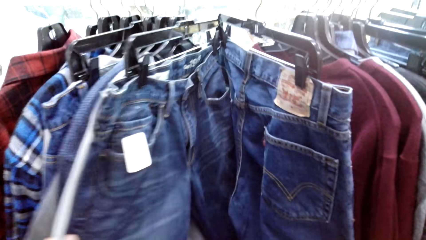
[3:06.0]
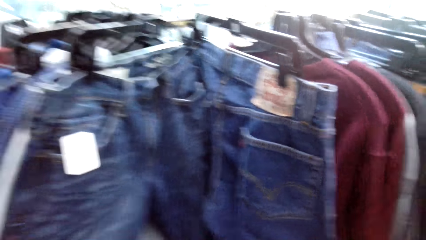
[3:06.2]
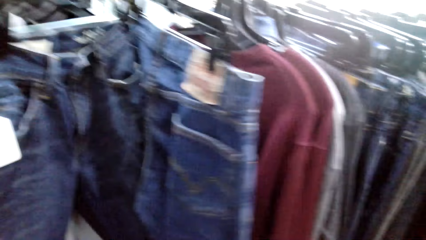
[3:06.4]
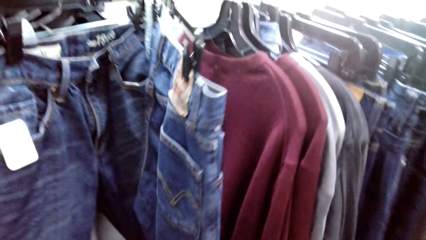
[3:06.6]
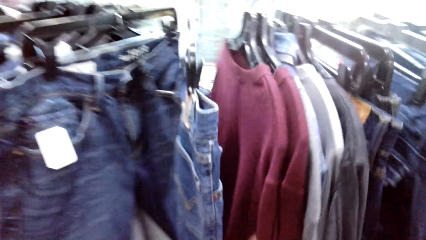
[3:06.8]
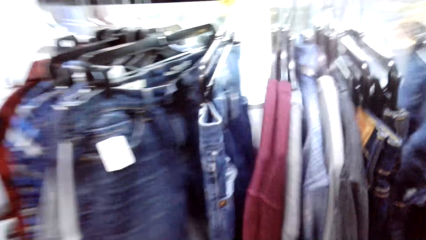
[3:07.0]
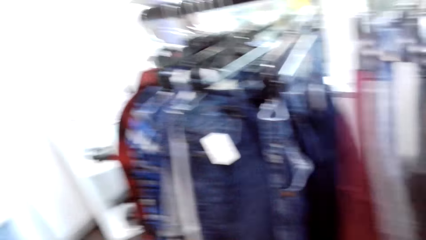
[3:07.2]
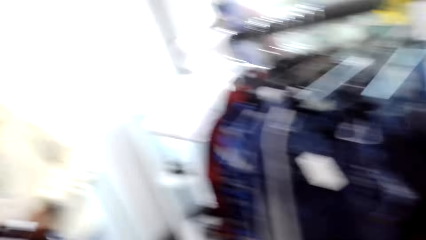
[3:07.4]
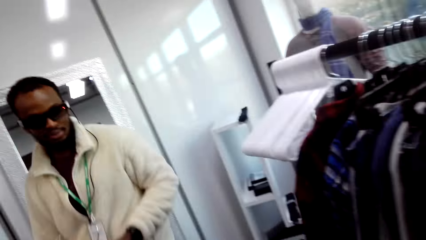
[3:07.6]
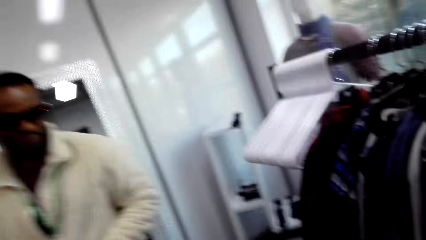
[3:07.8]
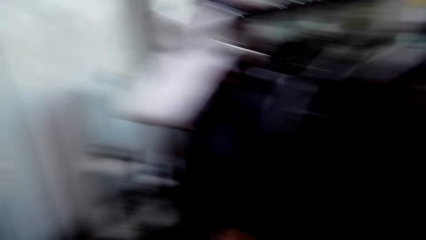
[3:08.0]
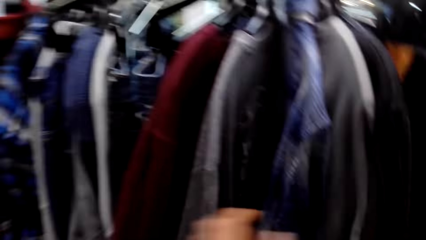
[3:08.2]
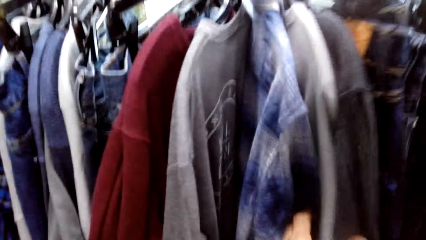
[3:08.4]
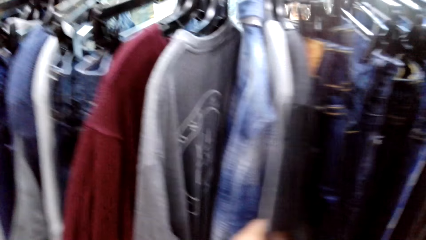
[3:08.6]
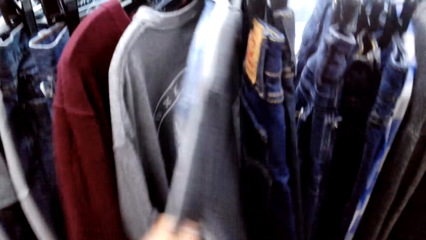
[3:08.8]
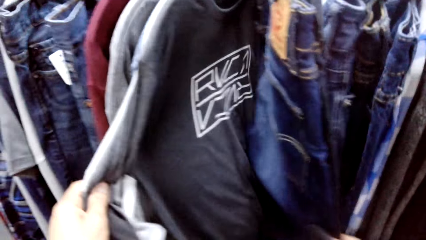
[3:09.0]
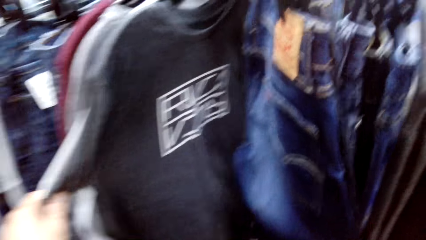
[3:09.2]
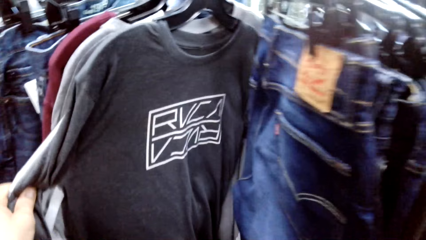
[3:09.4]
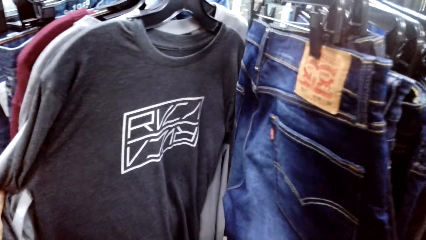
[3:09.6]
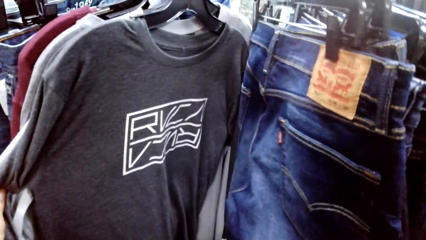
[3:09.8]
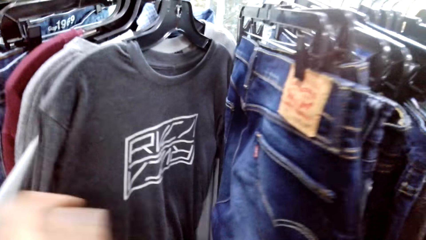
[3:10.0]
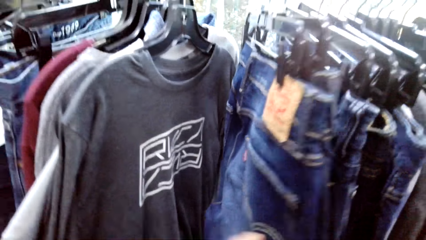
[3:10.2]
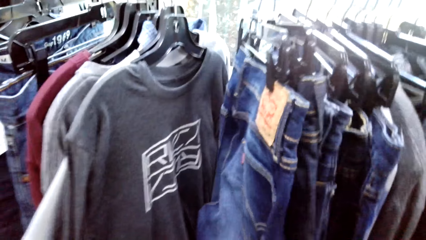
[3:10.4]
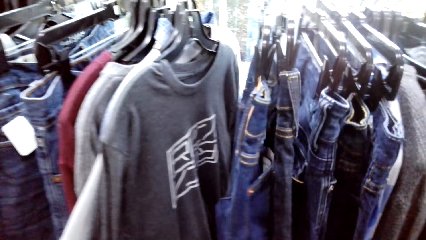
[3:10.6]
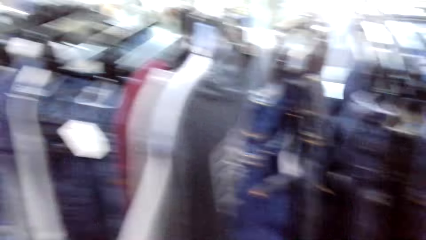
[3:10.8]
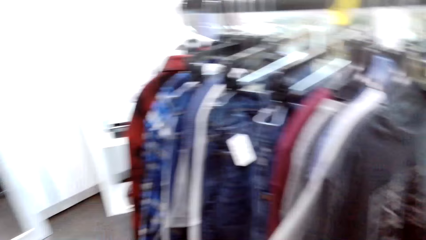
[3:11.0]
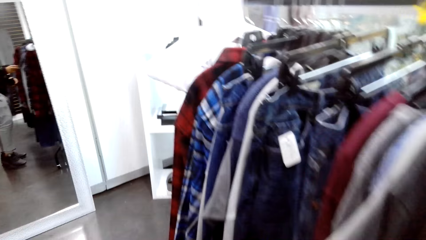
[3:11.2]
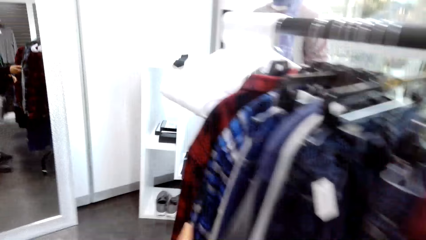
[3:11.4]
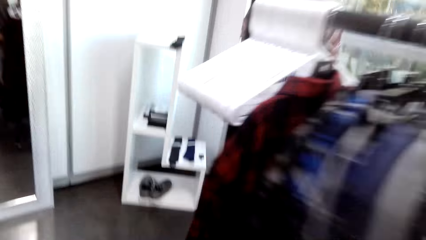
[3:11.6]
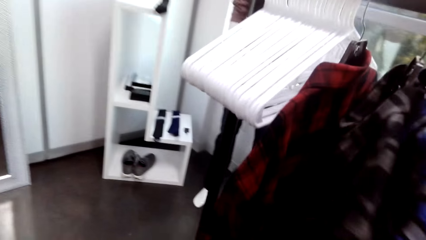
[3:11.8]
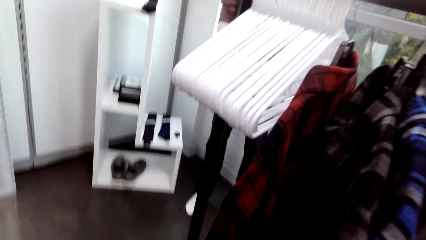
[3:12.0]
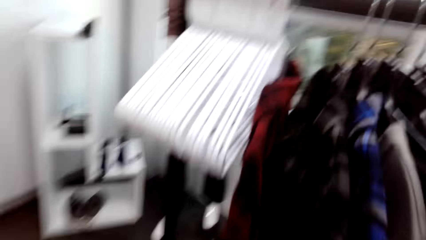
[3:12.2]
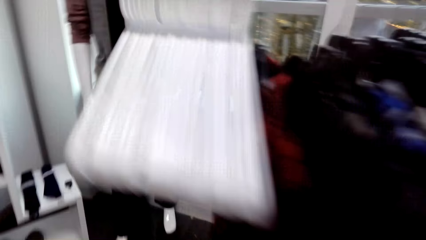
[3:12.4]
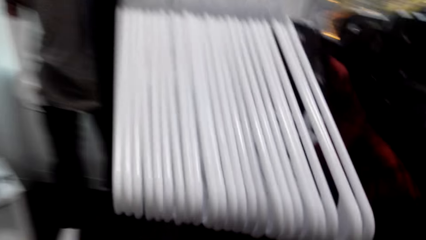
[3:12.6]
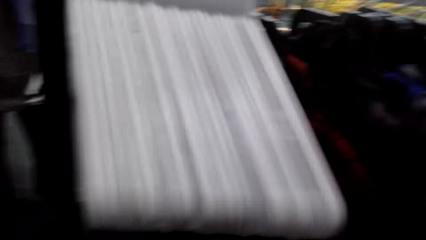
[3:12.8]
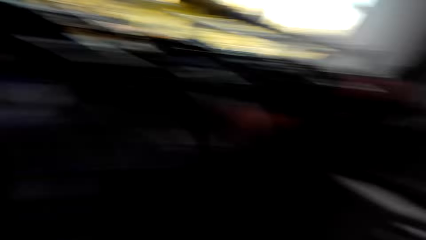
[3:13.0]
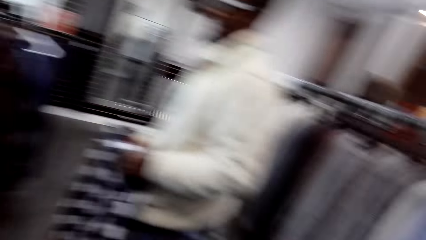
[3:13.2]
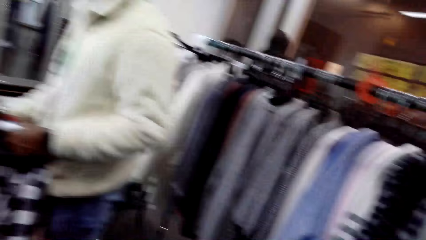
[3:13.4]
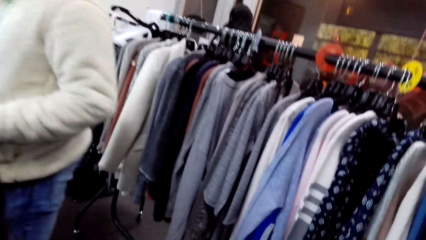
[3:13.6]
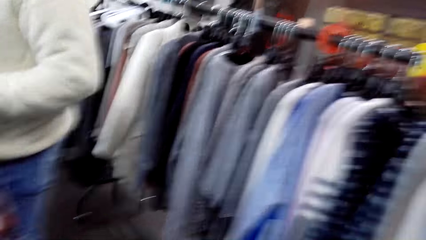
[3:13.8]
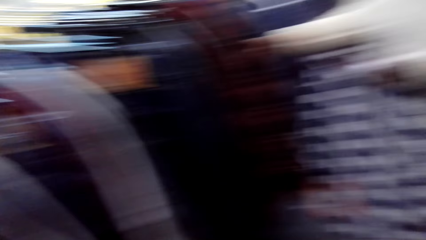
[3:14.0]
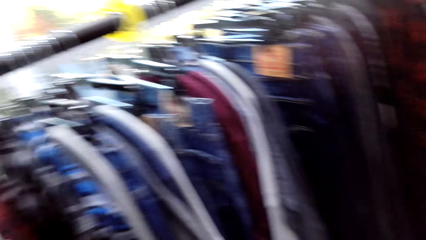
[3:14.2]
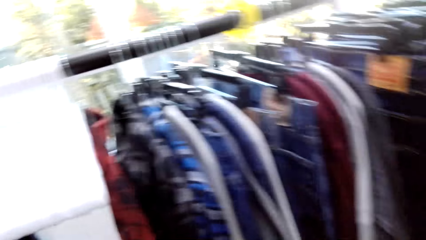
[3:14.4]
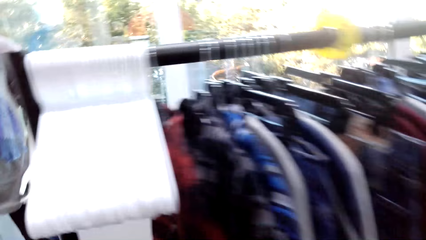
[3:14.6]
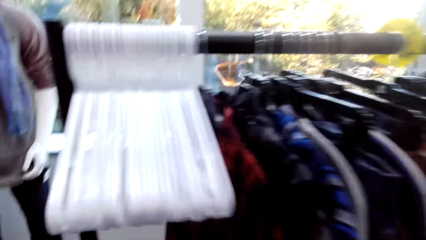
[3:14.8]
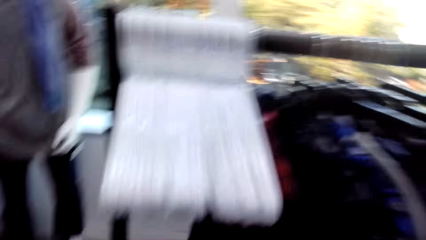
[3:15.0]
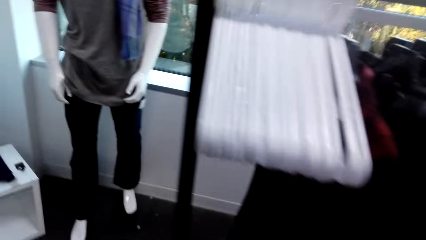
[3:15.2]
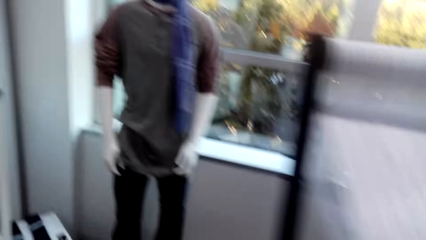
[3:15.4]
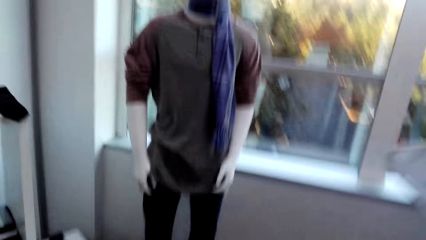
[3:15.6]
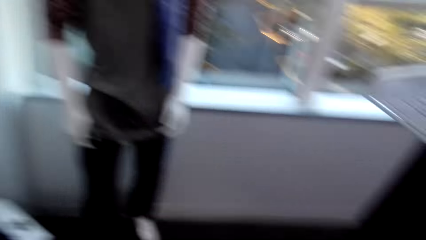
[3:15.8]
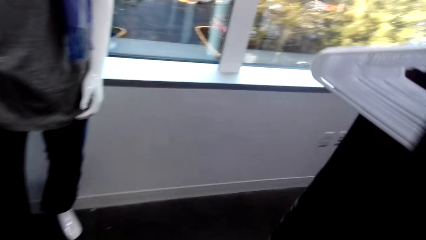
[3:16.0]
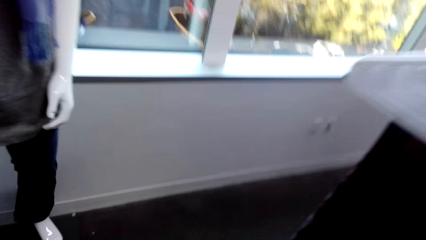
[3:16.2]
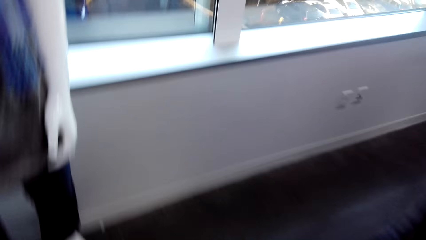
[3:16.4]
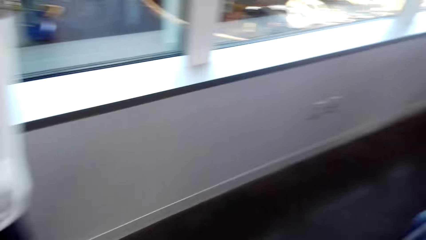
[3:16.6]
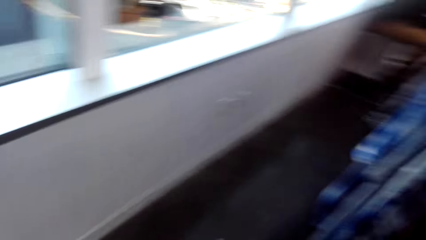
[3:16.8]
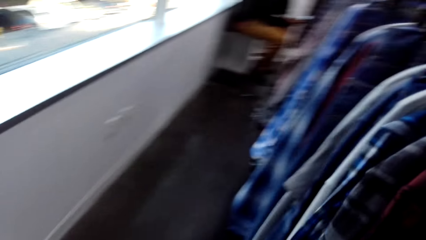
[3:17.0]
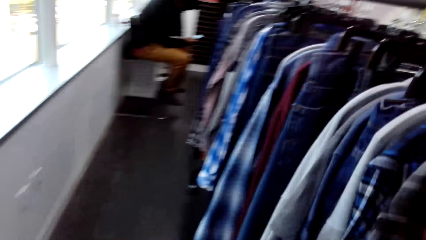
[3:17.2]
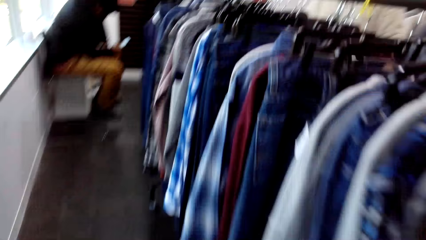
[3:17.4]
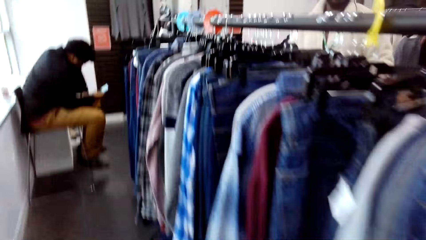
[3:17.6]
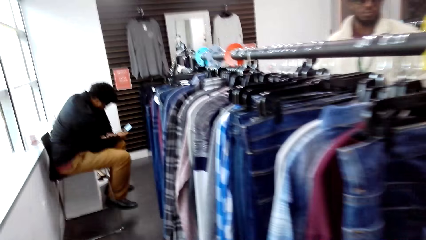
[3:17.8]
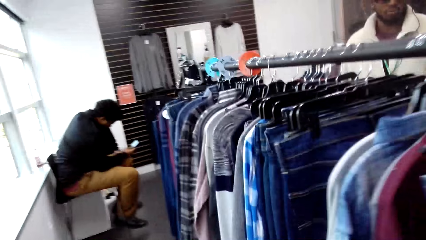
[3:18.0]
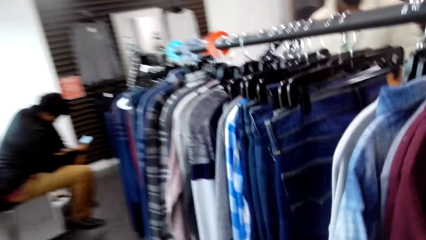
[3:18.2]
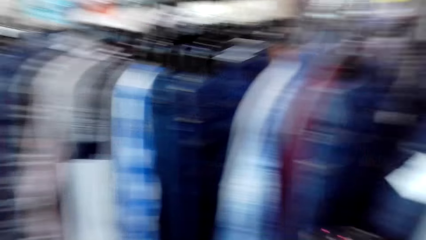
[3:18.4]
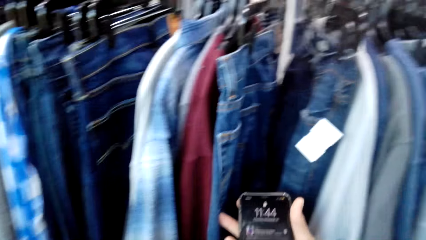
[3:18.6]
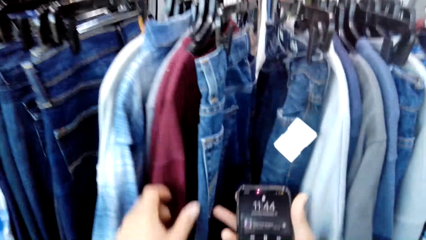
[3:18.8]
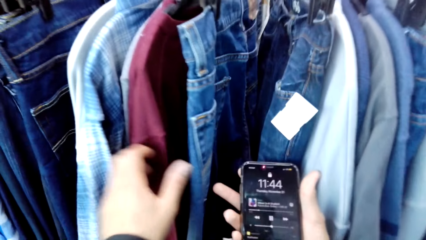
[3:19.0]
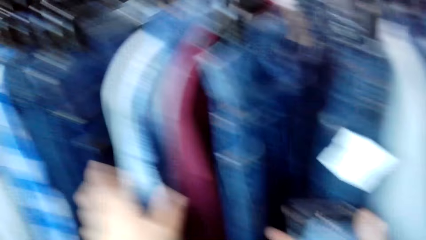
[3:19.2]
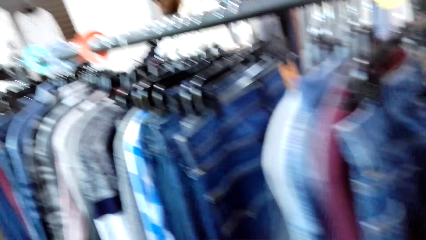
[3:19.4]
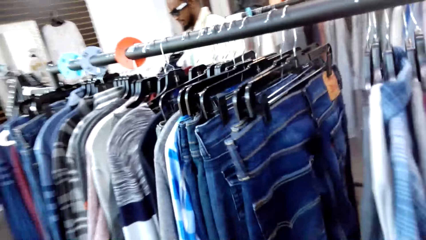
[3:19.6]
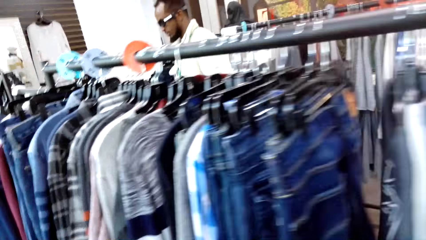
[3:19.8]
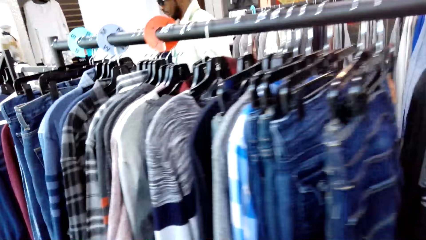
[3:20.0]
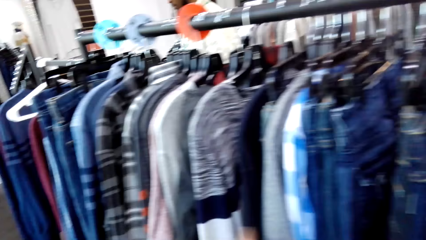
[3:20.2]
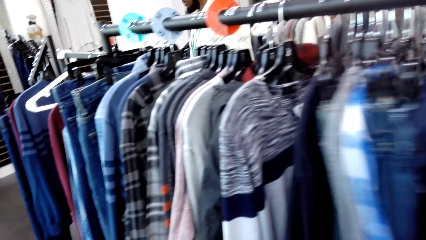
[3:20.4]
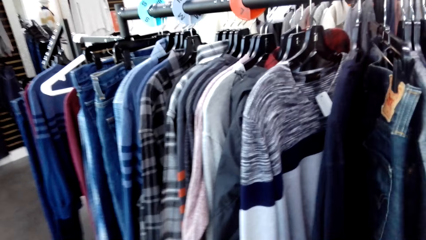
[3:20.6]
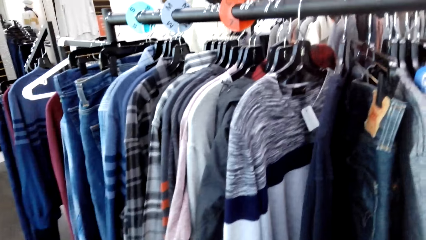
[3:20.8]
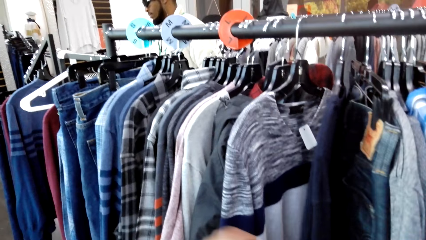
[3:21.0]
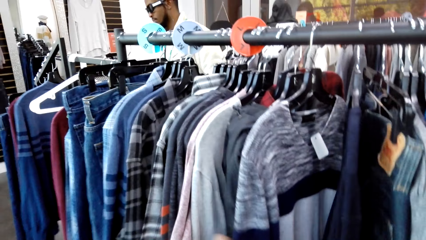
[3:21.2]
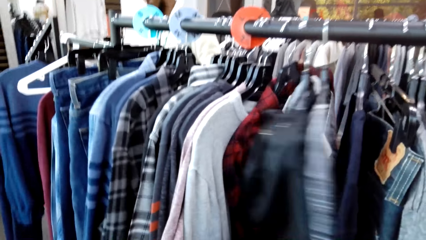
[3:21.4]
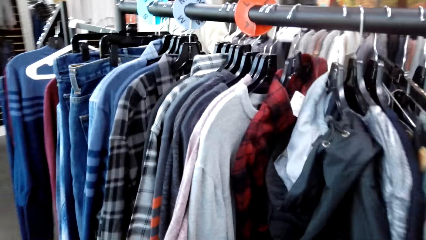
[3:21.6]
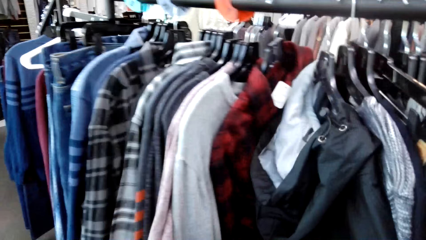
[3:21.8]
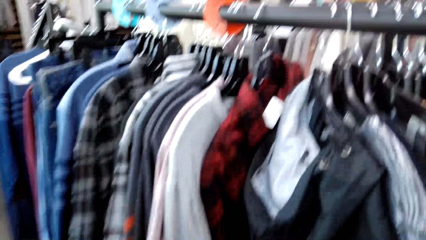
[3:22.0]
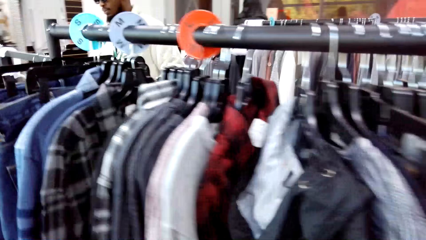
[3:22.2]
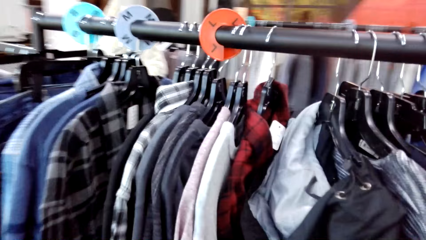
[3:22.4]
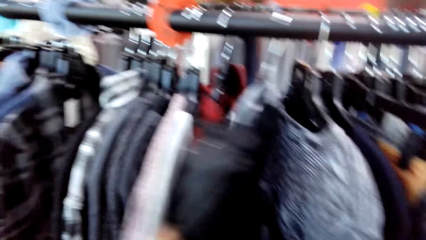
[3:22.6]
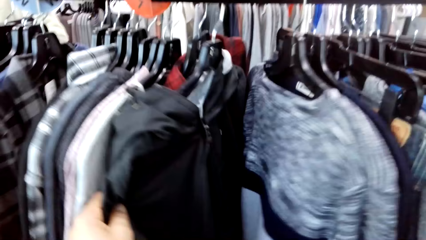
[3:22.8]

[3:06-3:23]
A person walks around. The camera wearer inspects a cloth with both hands. They hold the clothes on the rack. They look sideways. They look around. The person holds a cloth. The camera wearer looks around. They walk in front. Another person stares at a phone. The camera wearer looks around. They hold a phone with the right hand. They hold the clothes on the rack. The first person walks around.
